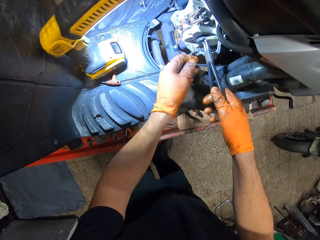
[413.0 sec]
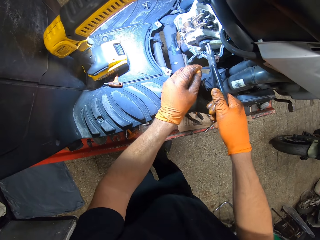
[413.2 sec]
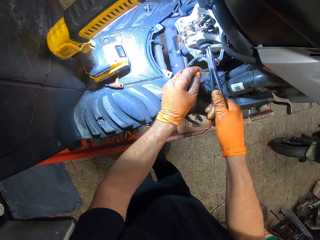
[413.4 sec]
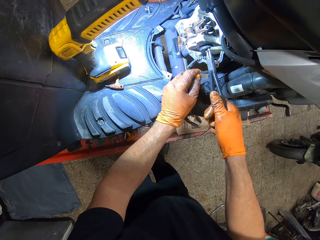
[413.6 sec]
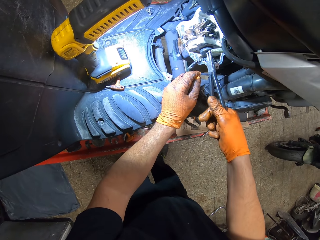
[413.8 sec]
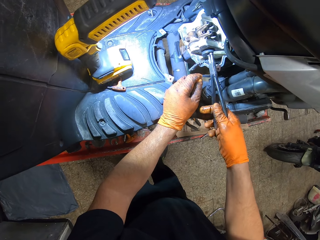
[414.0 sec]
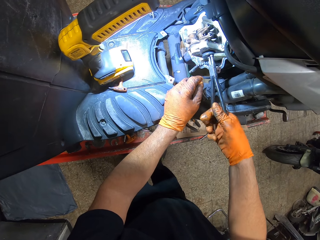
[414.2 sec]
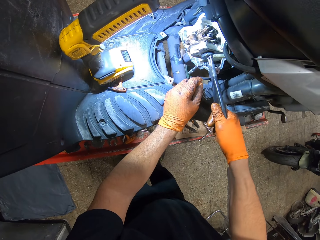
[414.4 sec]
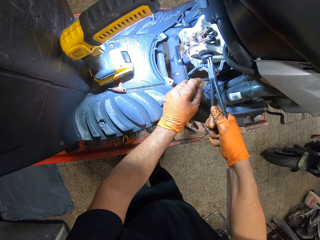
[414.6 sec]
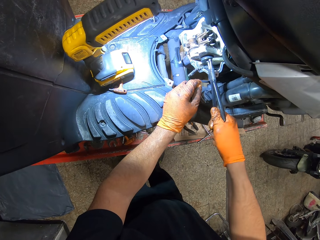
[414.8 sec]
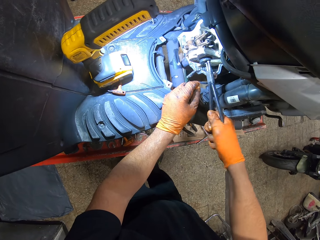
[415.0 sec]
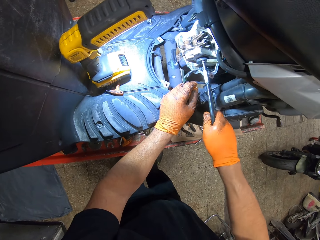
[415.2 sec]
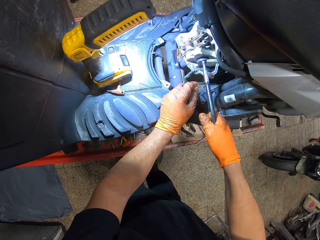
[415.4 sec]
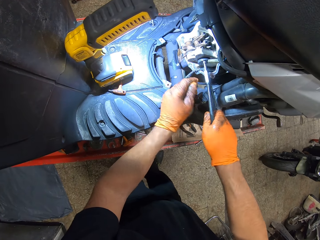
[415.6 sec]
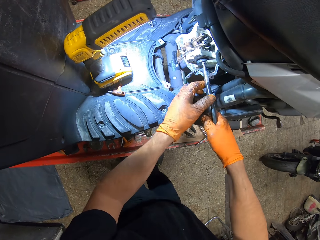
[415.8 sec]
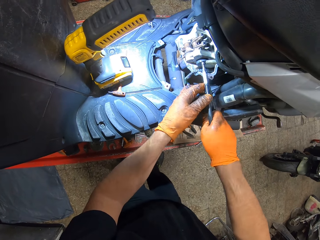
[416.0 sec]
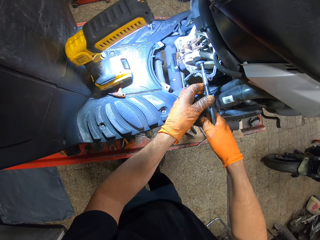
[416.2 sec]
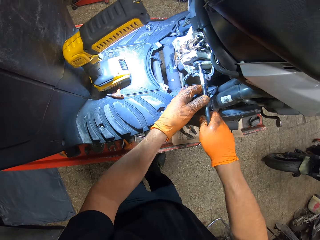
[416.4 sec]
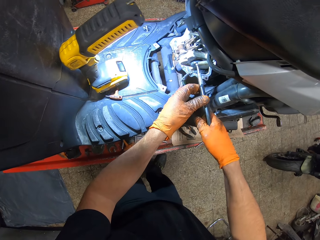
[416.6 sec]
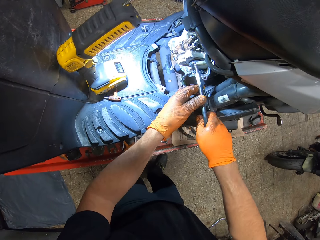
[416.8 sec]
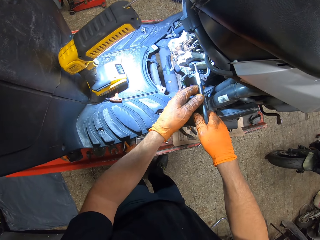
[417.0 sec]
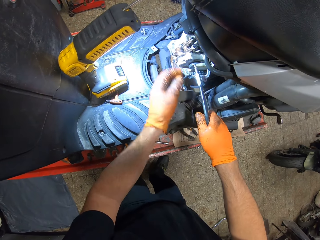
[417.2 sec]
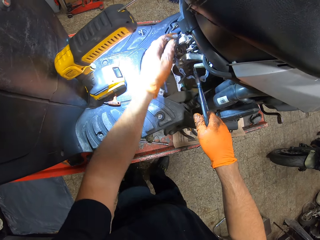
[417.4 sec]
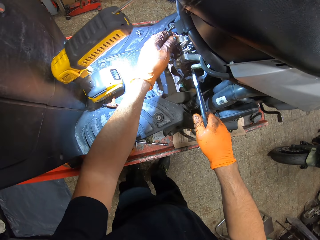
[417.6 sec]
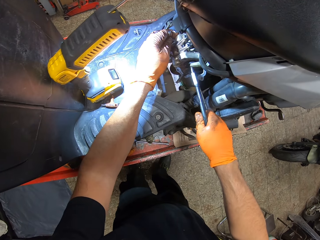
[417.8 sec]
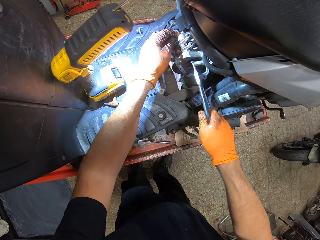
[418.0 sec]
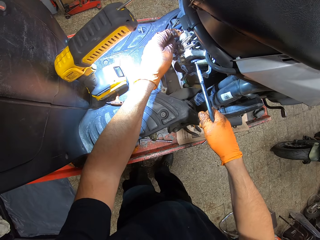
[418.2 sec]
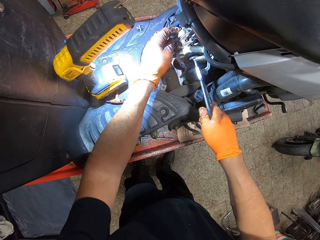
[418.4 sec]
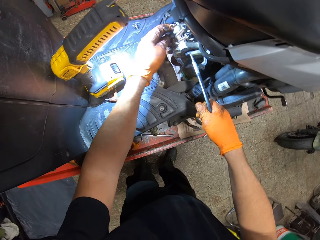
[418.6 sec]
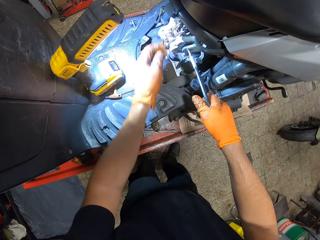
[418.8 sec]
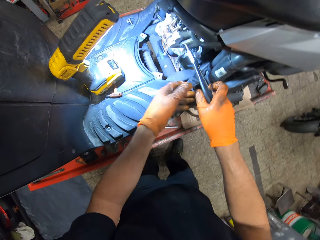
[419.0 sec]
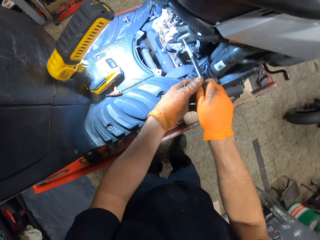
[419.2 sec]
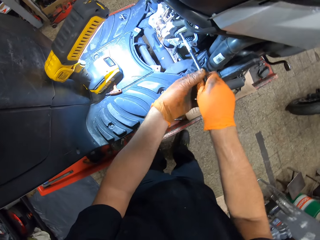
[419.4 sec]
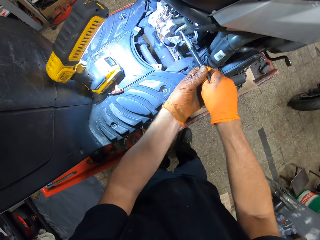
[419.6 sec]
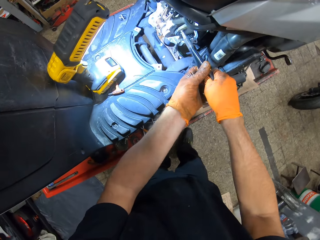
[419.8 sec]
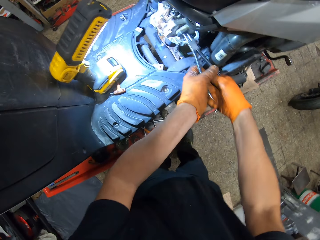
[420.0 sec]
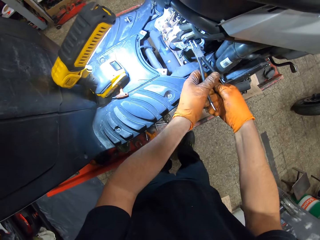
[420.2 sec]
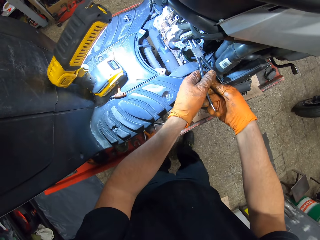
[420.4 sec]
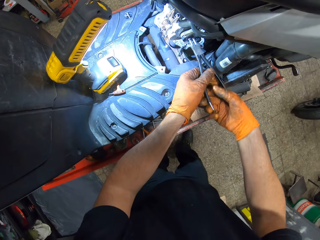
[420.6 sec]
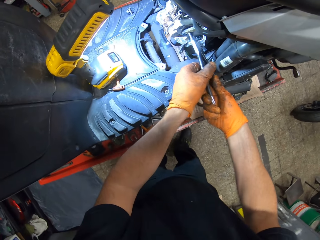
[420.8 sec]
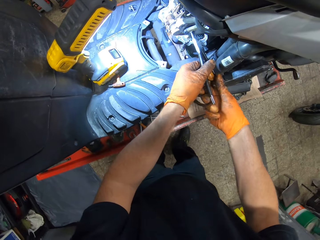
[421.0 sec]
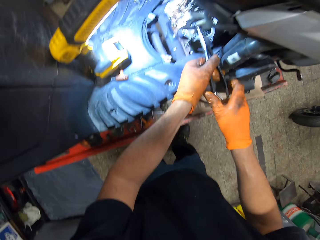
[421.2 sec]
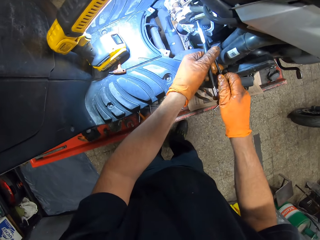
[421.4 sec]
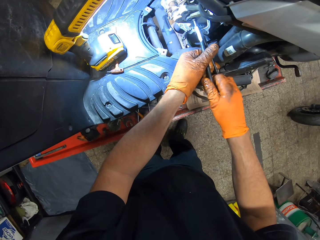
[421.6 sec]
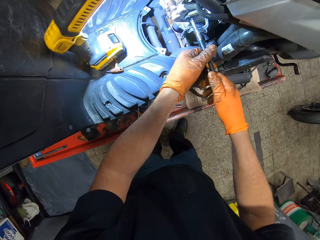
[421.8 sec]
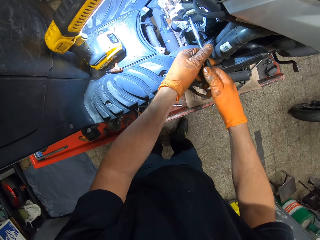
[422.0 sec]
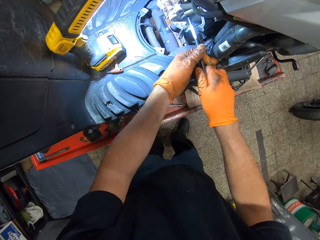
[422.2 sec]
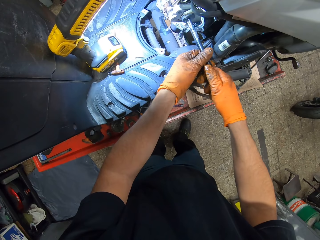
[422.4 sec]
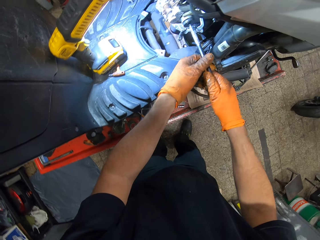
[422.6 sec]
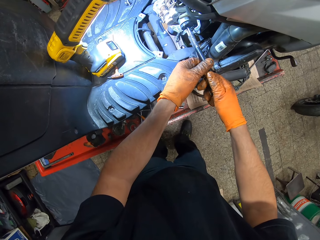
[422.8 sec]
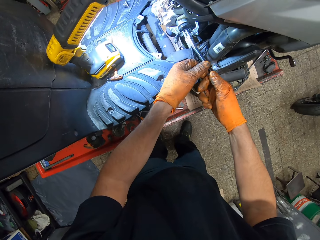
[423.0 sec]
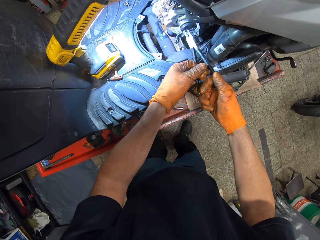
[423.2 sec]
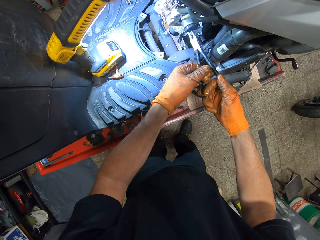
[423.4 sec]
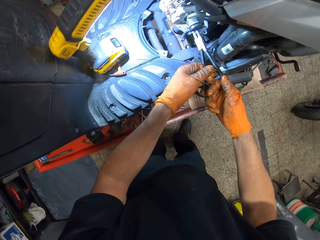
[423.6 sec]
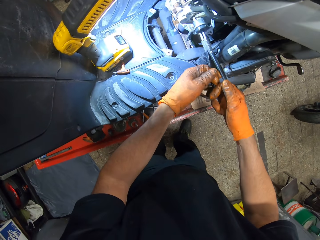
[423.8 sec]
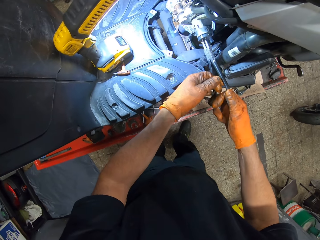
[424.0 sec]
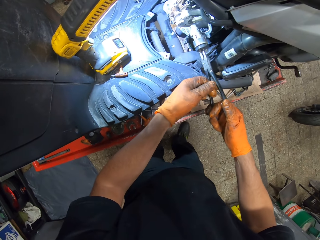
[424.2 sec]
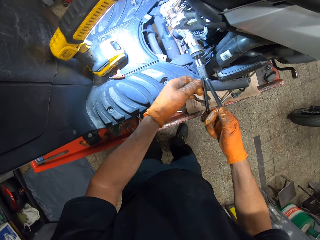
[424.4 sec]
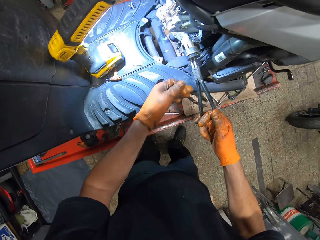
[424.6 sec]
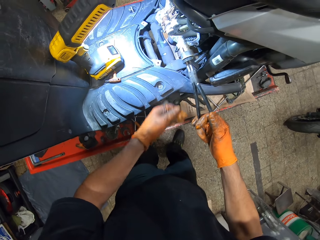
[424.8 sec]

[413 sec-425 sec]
The camera wearer plugs the nose plier into the handlebar clamp in the motorcycle engine with the plier in his gloved right hand. He turns the nose plier anticlockwise in the handlebar clamp with his gloved right hand. He turns the nose plier anticlockwise in the handlebar clamp with both gloved hands. He holds the engine handlebar clamp with his gloved left hand. He turns the nose plier clockwise in the handlebar clamp with both gloved hands. He removes the handlebar clamp with the nose plier from the engine with both gloved hands.

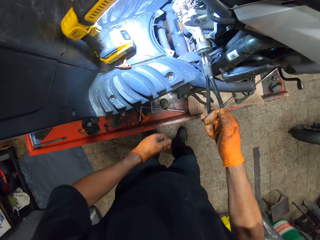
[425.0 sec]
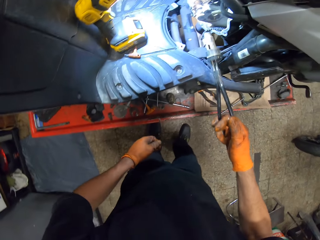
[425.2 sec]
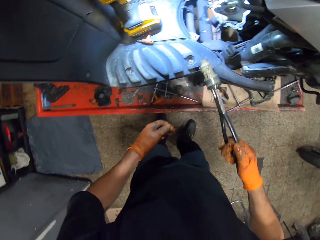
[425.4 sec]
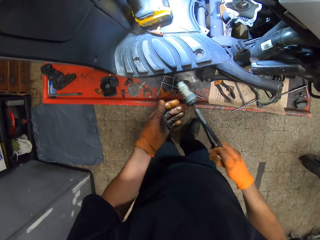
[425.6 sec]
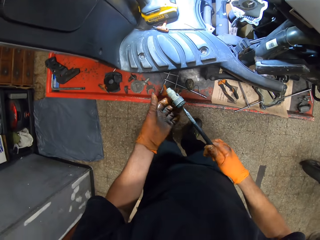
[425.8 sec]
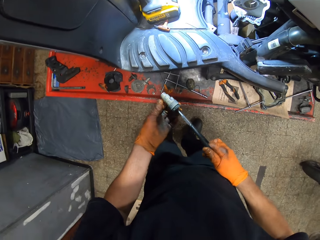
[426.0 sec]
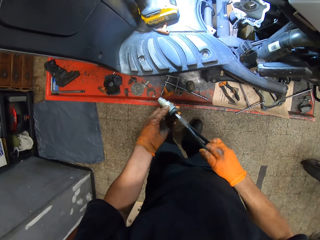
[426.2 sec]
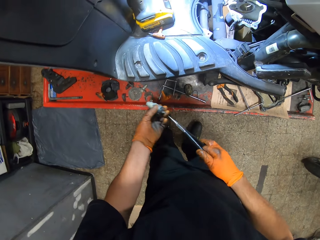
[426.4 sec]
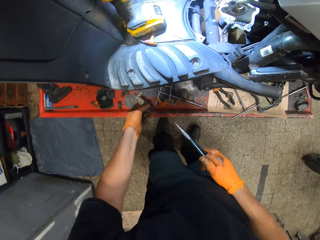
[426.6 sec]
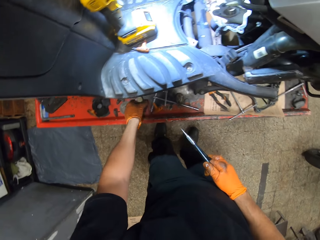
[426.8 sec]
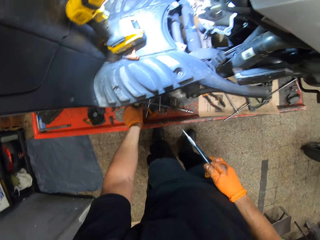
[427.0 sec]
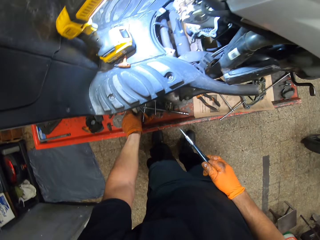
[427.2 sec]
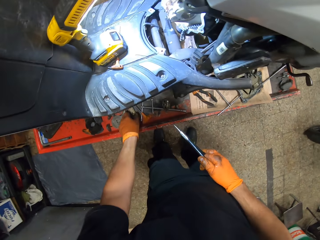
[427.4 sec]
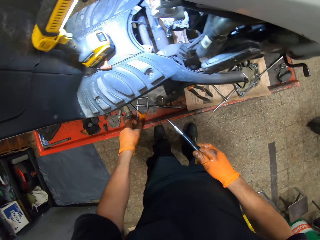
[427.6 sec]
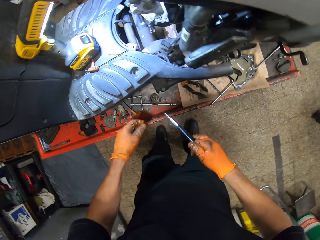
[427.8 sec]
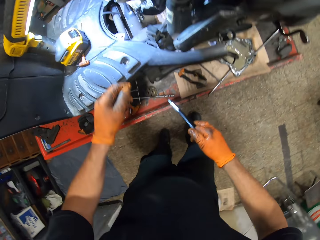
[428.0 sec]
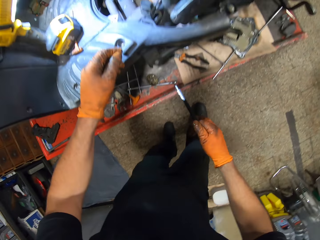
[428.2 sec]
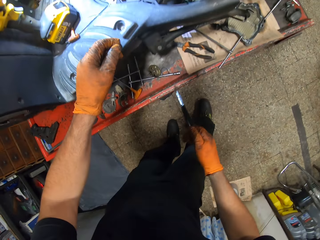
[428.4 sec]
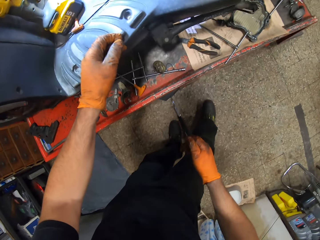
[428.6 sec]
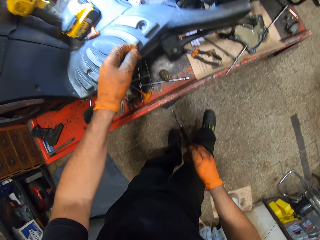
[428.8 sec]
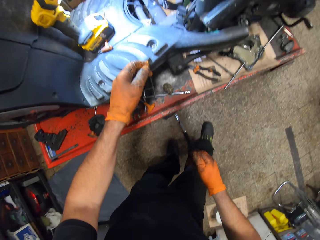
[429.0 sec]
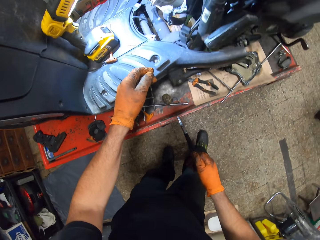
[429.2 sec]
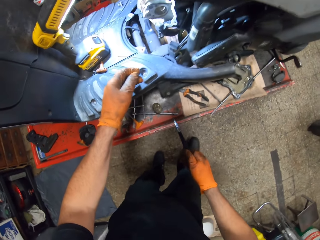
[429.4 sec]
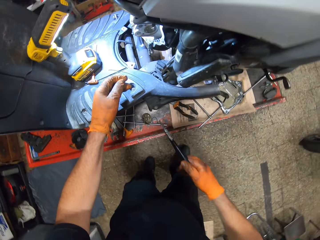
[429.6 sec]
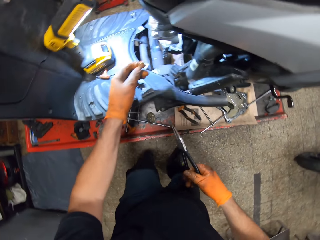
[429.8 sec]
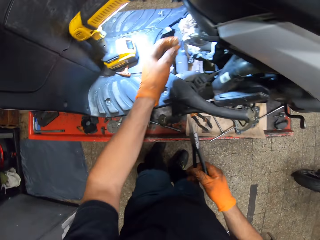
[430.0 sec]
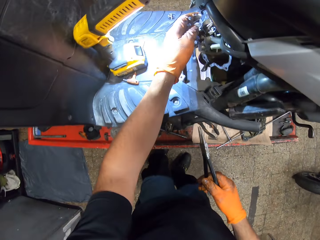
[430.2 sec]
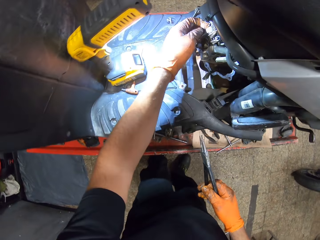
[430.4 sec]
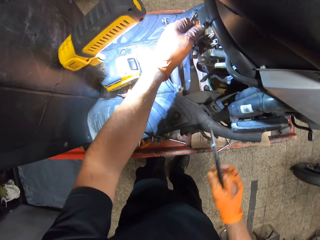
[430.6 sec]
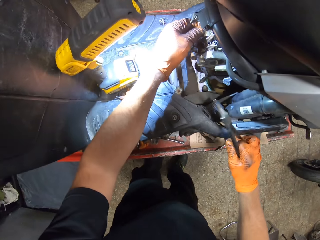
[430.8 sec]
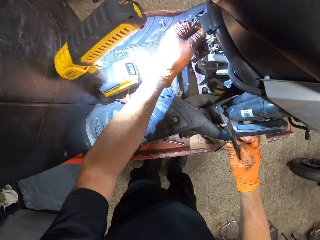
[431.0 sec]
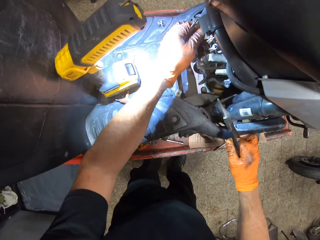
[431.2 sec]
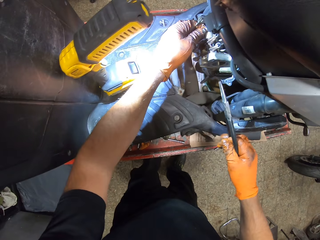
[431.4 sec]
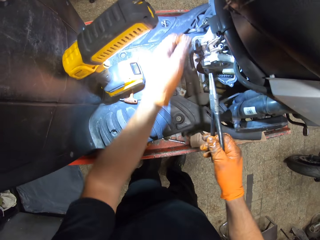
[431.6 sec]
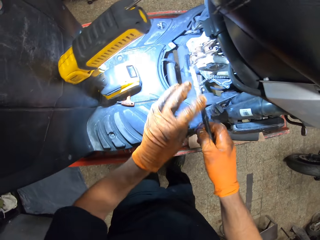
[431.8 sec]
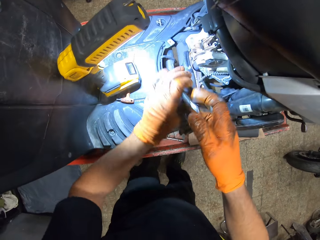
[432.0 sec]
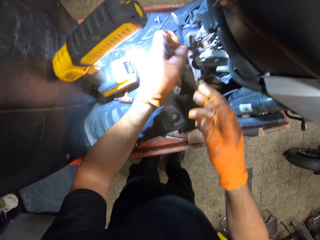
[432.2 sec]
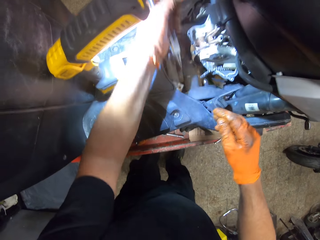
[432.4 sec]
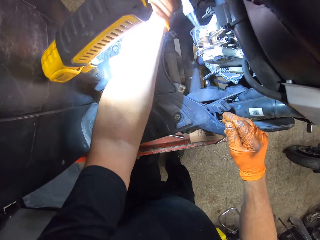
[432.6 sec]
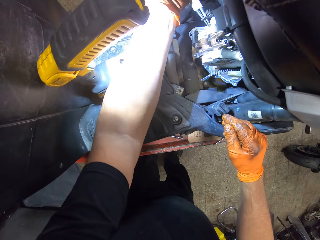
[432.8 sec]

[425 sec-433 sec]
The camera wearer transfers the handlebar clamp to his gloved left hand from the nose plier in his gloved right hand. He drops the handlebar clamp on the work table with his gloved left hand. He holds the motorcycle engine with his gloved left hand. He rests his gloved right hand on the motorcycle with the plier in it. He transfers the nose plier from his gloved right hand to his gloved left hand.
